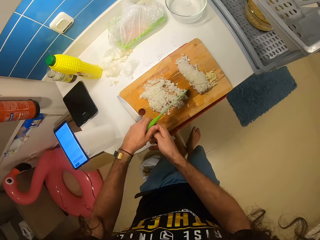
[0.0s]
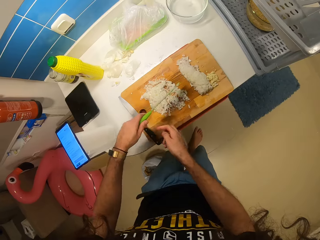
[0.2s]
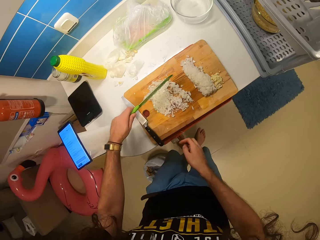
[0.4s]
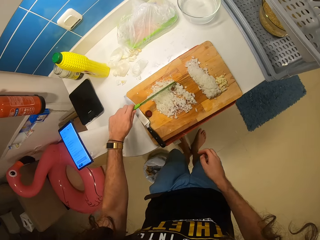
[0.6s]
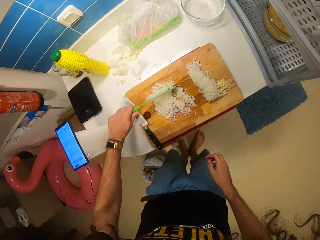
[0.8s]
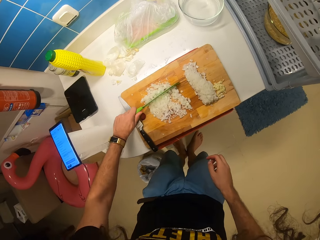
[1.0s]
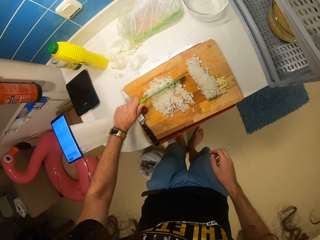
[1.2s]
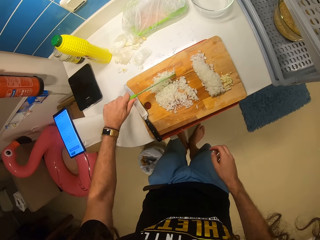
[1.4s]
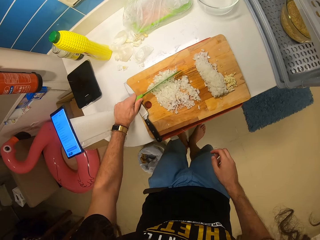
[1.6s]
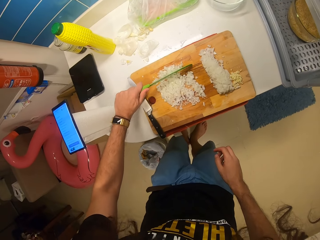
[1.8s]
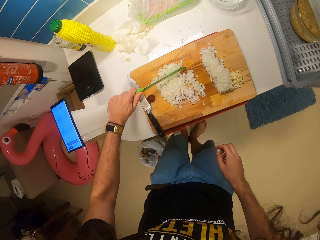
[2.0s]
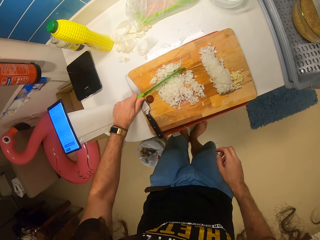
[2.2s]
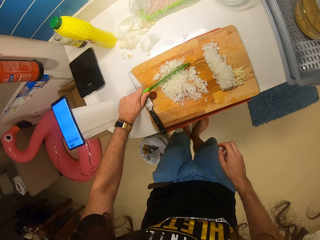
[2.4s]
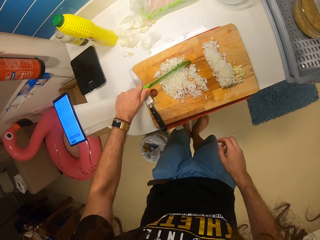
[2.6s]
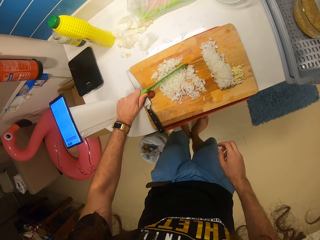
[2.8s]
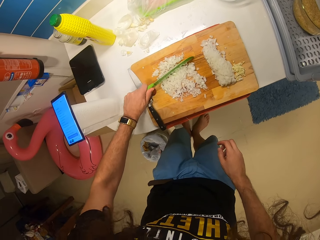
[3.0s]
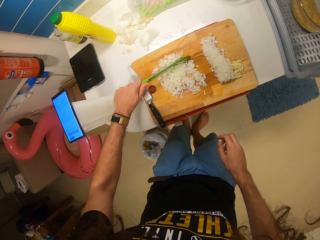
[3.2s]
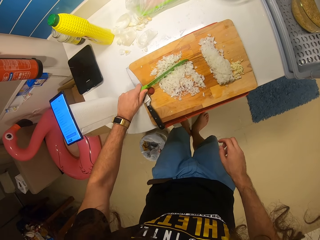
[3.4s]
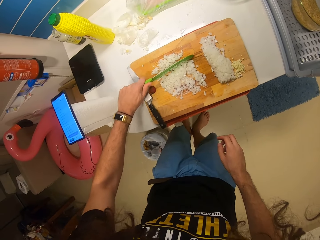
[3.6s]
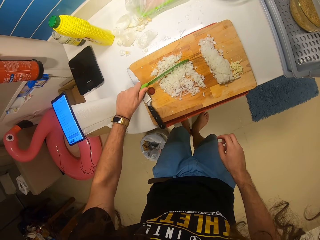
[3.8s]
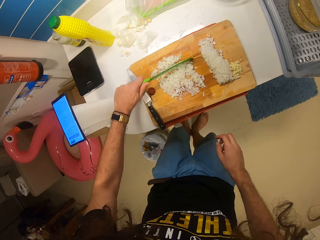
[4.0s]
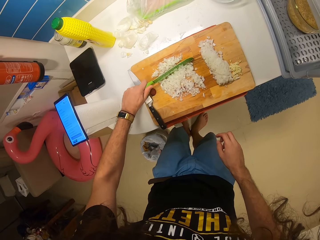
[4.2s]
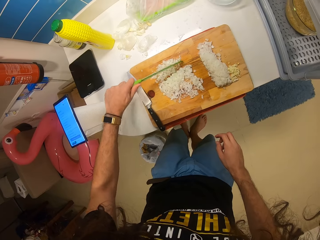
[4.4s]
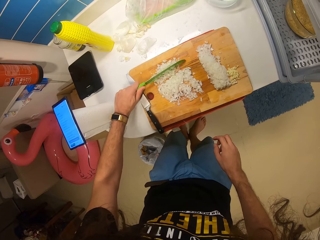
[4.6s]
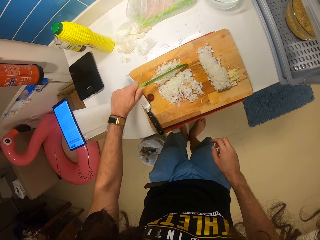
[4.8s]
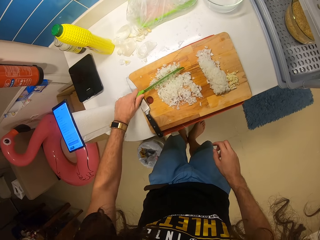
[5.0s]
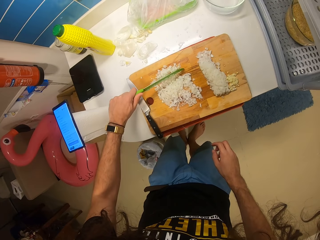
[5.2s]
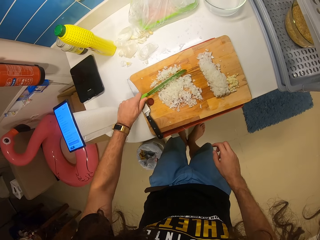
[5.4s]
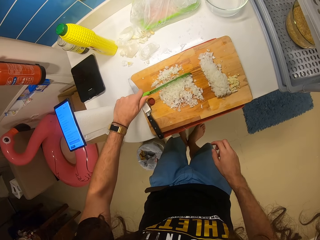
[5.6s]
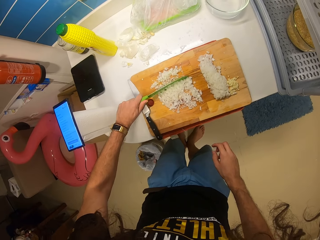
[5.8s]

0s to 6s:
The camera wearer holds a knife with his left hand. He cuts some onions on a chopping board with the knife.

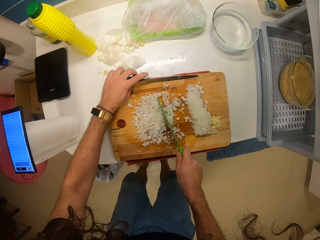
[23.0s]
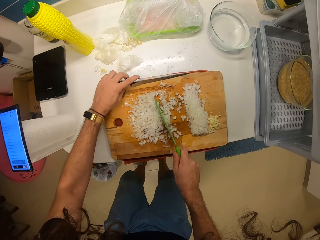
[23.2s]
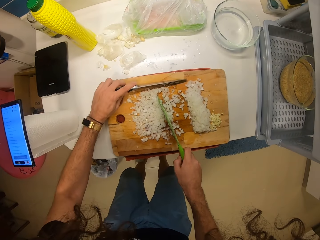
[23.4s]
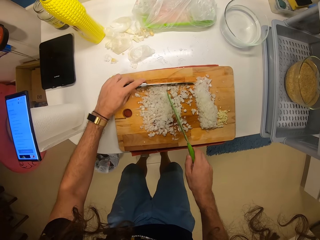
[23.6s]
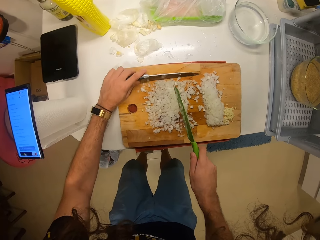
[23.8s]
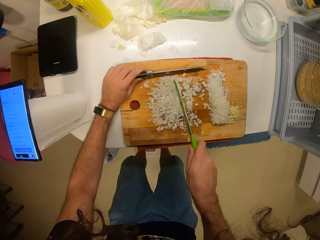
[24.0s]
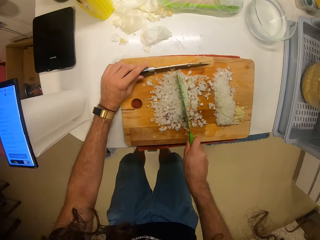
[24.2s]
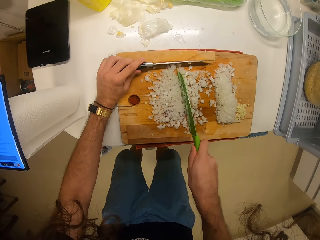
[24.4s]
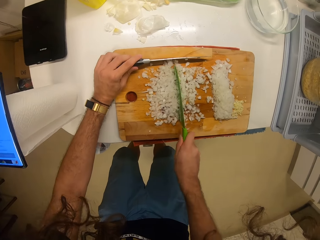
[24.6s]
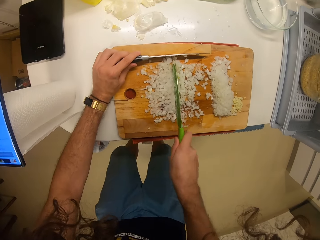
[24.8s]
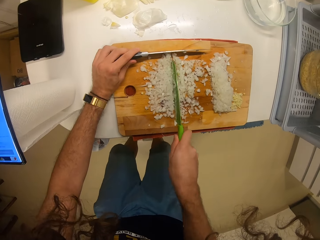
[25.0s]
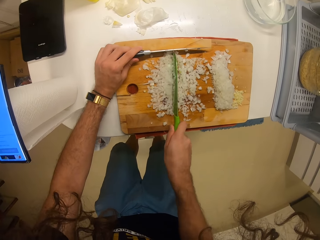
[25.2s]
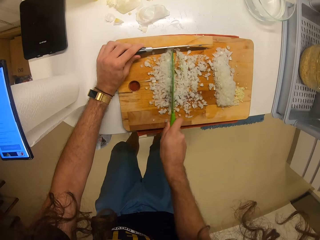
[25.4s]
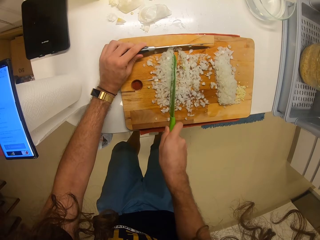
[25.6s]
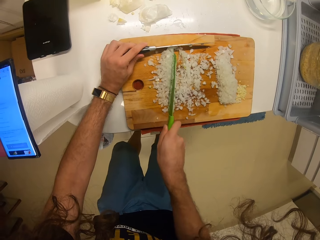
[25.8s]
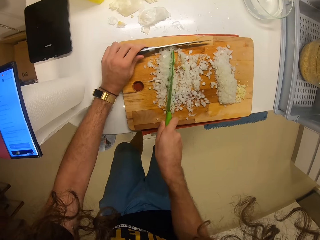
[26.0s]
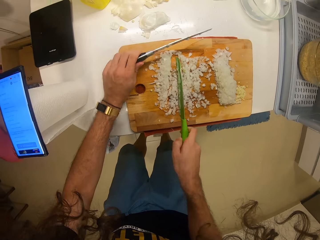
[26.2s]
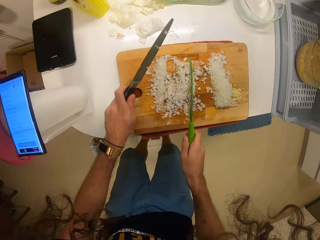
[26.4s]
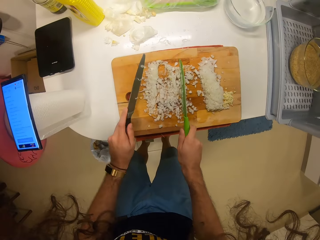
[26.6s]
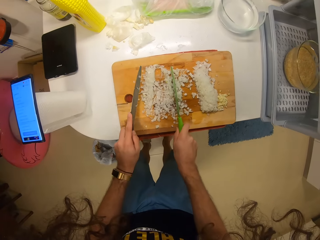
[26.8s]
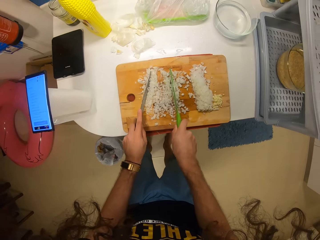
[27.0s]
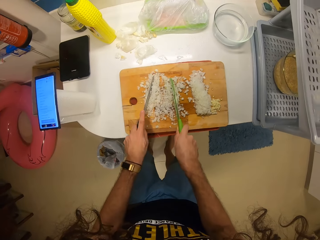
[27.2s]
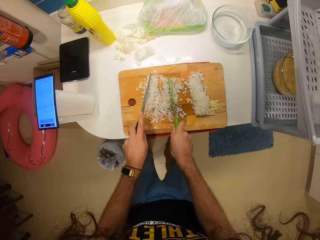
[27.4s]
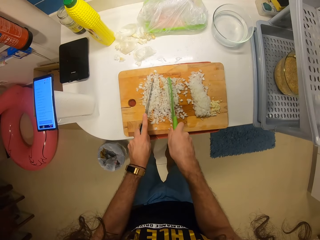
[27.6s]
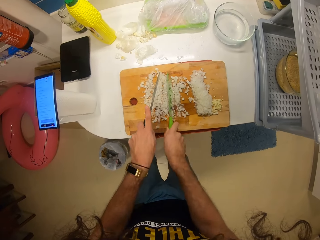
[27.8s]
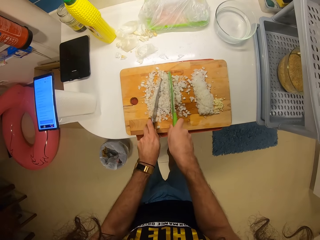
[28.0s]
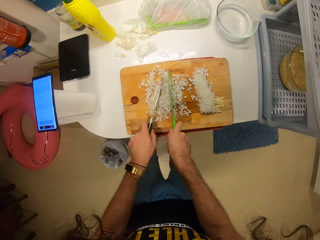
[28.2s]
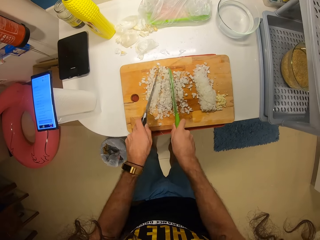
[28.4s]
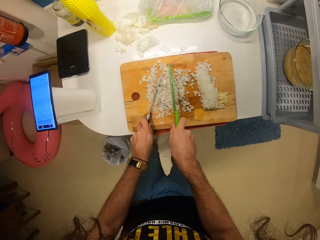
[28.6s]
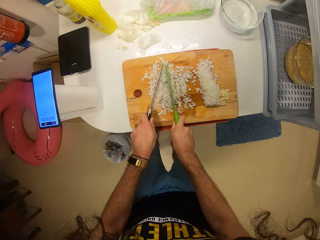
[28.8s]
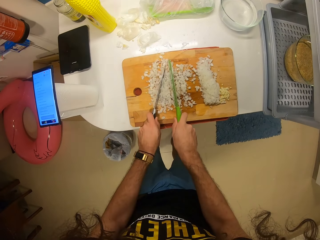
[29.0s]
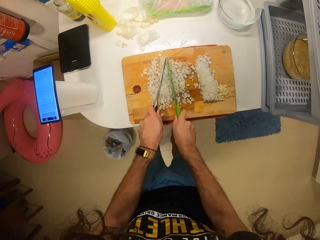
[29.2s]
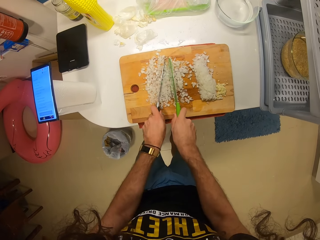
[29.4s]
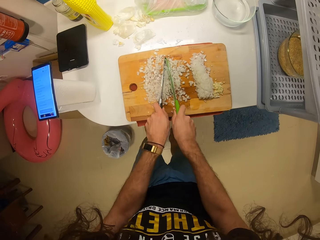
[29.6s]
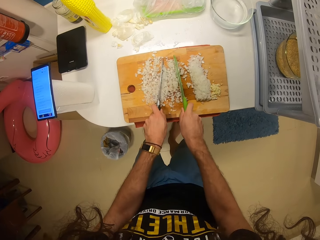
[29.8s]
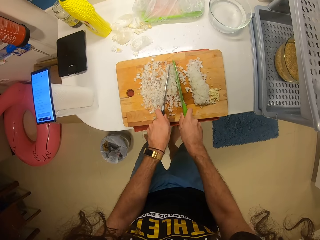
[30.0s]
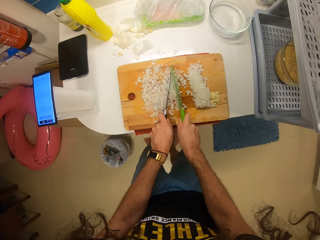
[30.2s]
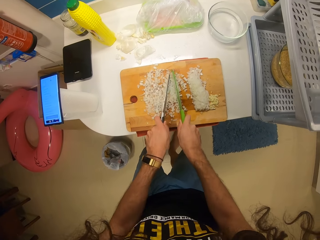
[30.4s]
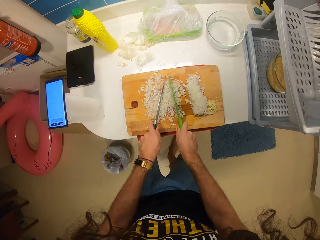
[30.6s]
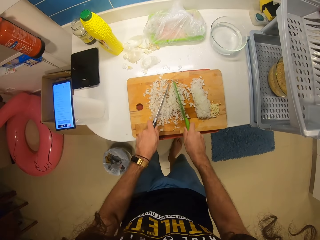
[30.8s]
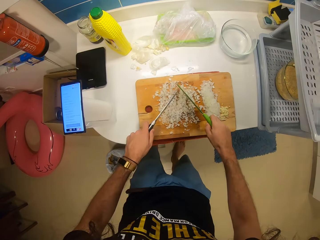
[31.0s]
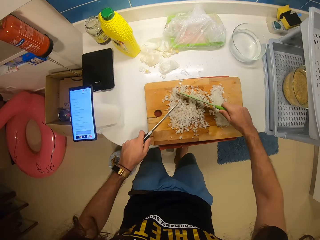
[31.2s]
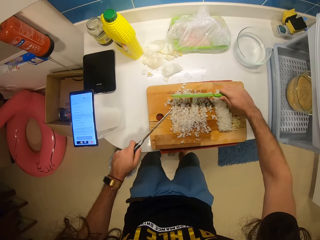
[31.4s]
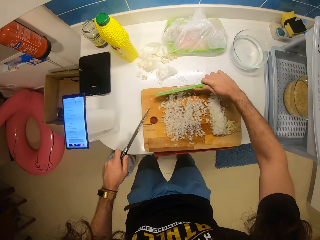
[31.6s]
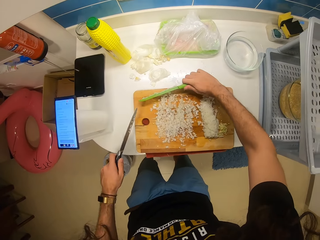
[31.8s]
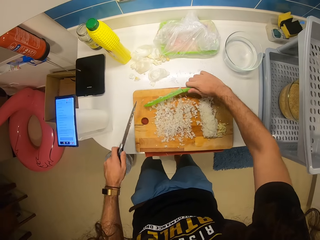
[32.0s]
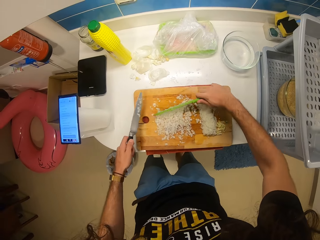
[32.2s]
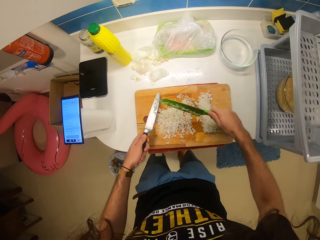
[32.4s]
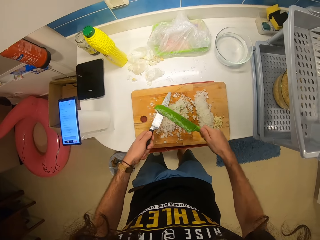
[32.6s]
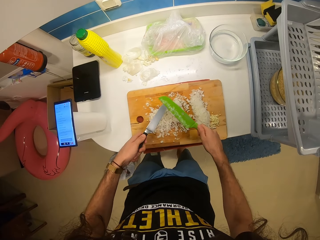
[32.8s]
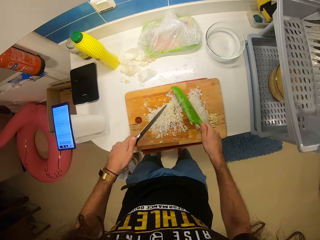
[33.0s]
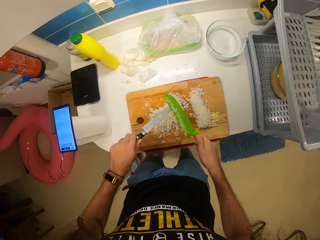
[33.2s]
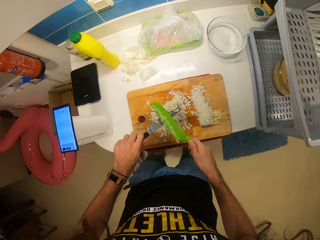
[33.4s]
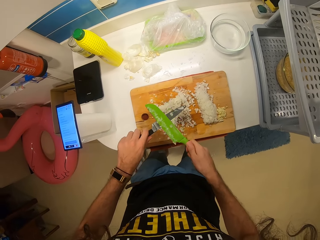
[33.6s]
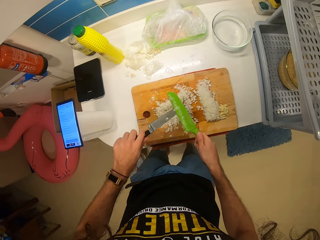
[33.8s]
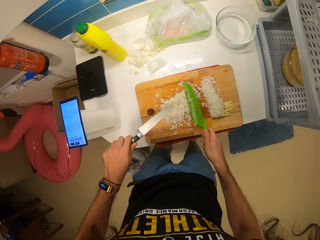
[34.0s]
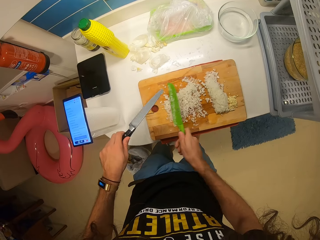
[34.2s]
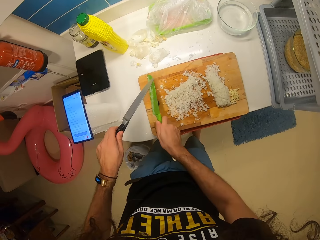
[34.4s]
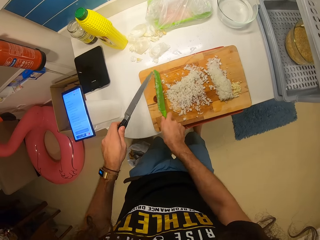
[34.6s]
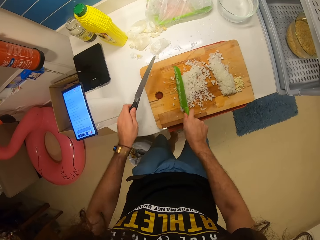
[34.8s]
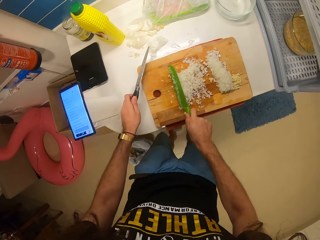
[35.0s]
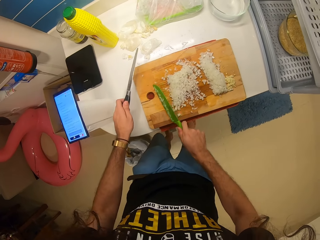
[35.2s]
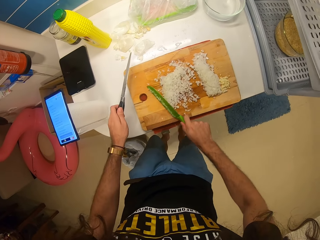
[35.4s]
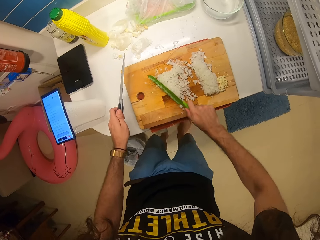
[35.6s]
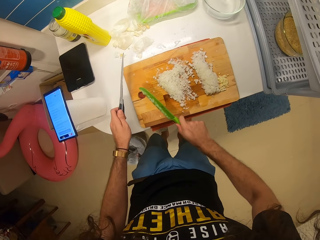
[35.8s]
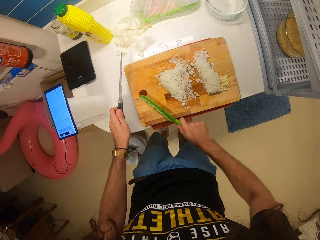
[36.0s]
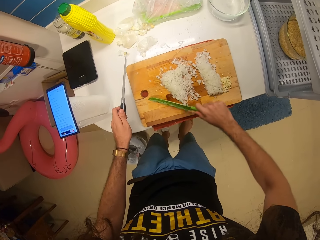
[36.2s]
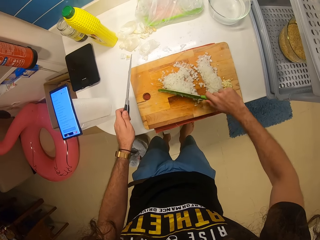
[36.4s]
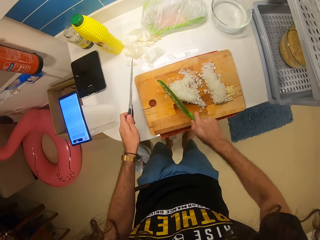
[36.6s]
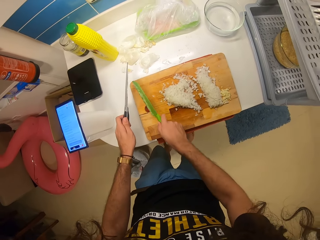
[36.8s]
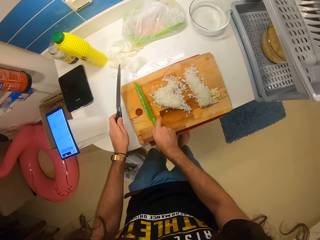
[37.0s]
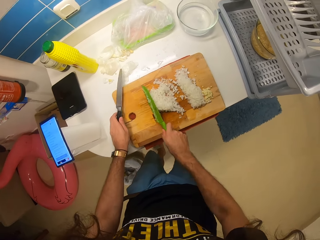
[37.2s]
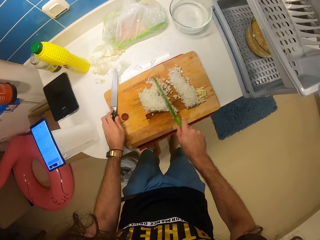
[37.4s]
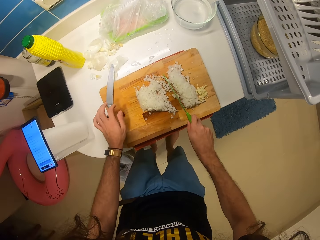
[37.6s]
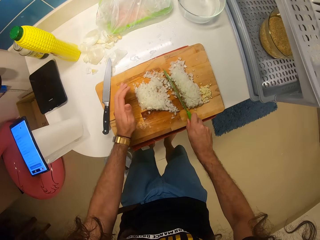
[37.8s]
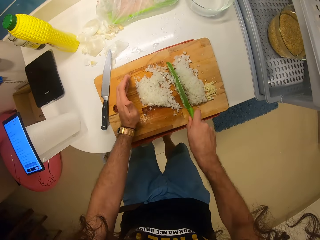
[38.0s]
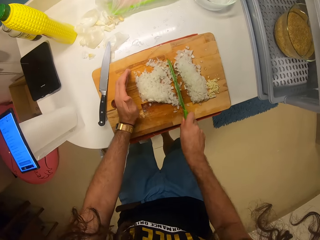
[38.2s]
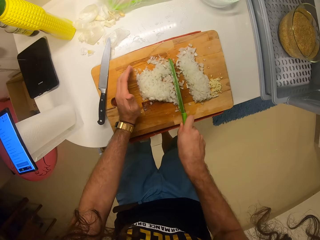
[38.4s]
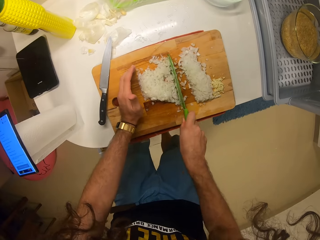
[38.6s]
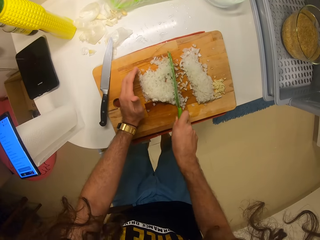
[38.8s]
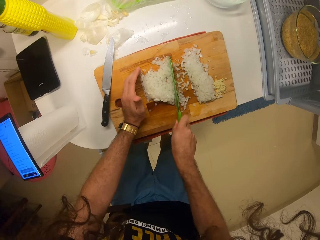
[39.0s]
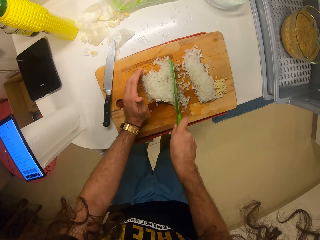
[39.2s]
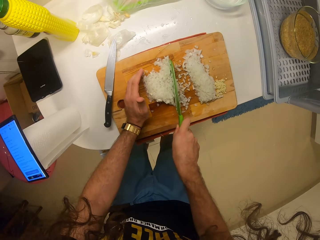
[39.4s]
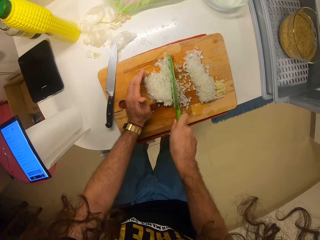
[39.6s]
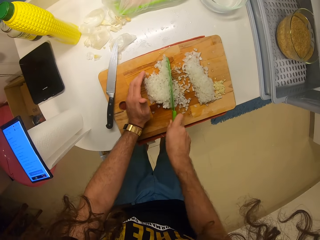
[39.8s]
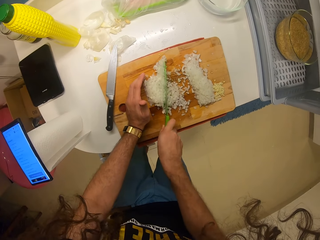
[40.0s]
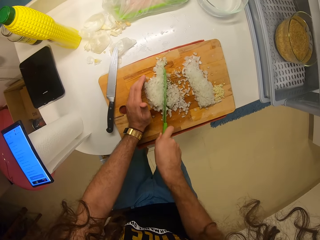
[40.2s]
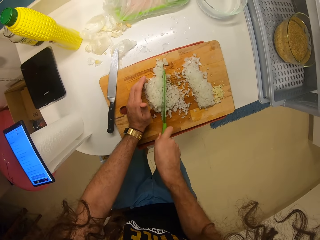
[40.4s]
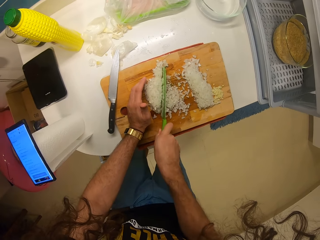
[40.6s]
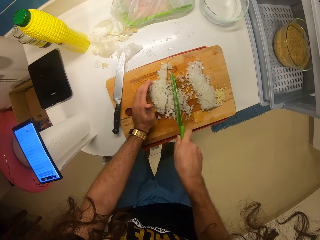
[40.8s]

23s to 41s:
The camera wearer cuts the onions on the chopping board with the knife in the right hand. They cut the onions on the chopping board with the knife again, and cut the onions with both knives. They gather the chopped onions on the chopping board with the knife in the right hand. They clean the other knife with the knife, turn the other knife around, and clean the other knife with the knife. They gather the chopped onions on the chopping board with both knives. They drop the other knife on the chopping board. They cut the onions on the chopping board with the knife in the right hand.
